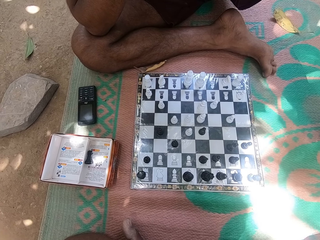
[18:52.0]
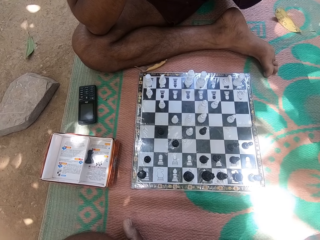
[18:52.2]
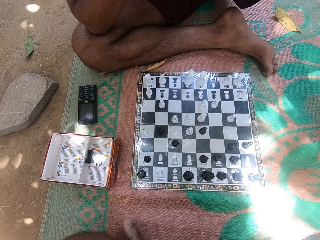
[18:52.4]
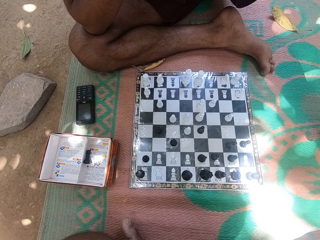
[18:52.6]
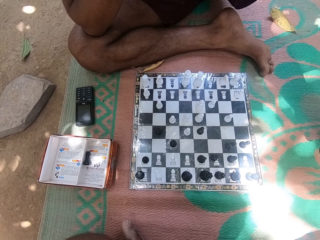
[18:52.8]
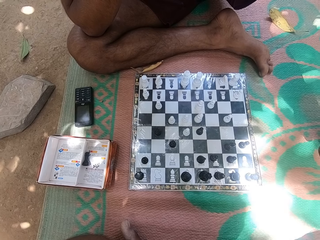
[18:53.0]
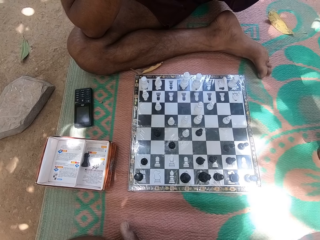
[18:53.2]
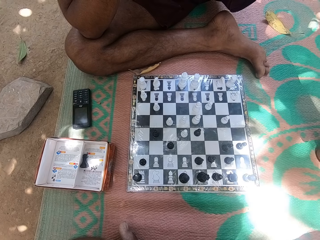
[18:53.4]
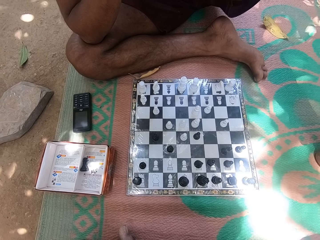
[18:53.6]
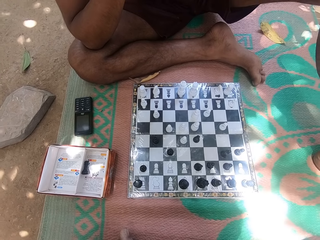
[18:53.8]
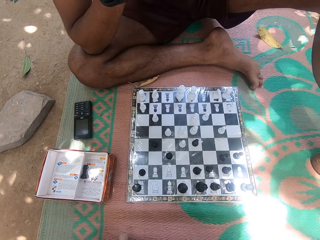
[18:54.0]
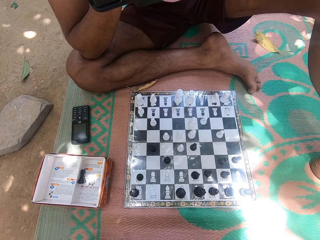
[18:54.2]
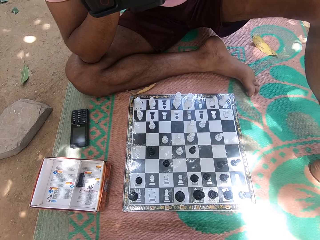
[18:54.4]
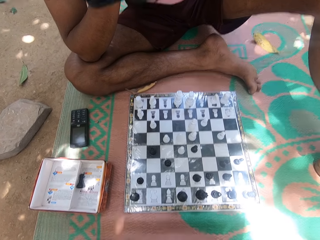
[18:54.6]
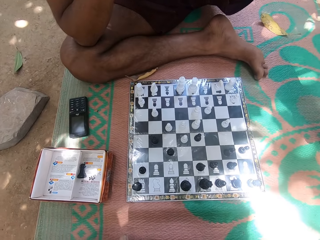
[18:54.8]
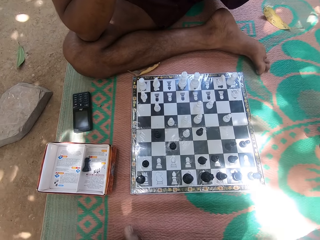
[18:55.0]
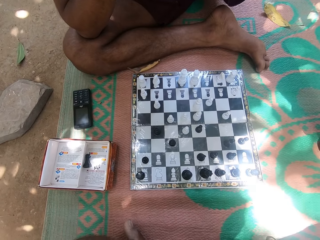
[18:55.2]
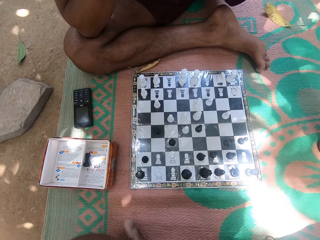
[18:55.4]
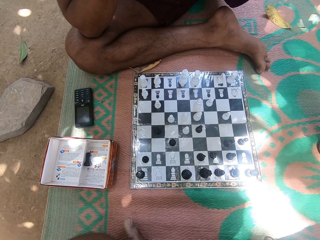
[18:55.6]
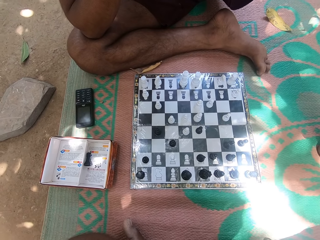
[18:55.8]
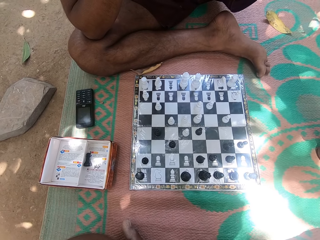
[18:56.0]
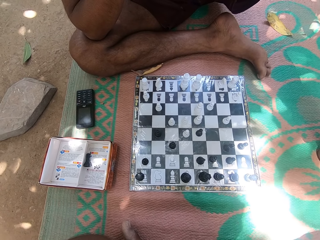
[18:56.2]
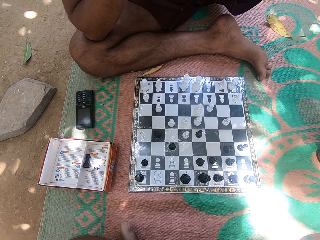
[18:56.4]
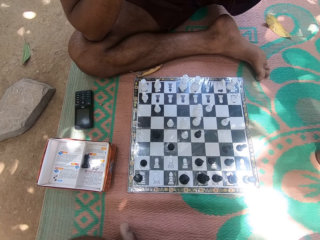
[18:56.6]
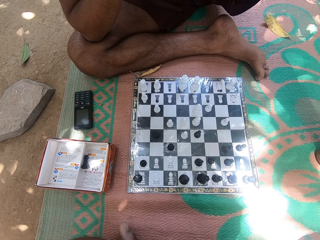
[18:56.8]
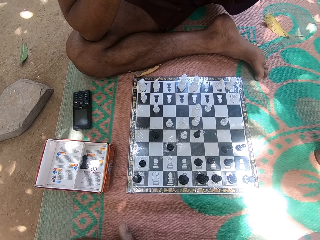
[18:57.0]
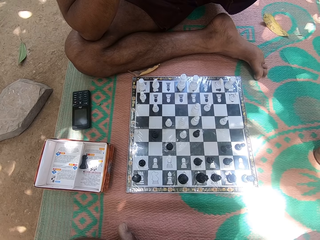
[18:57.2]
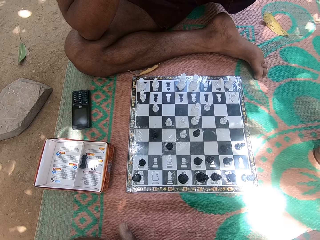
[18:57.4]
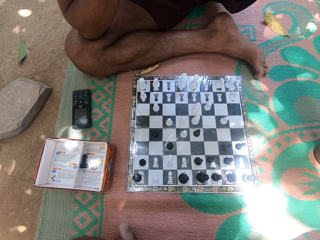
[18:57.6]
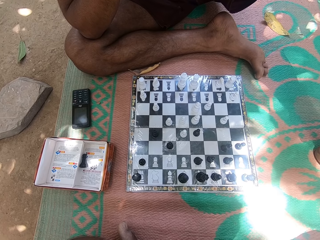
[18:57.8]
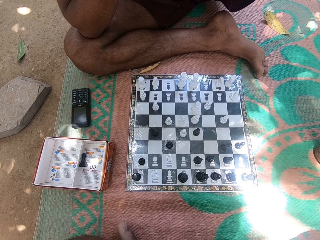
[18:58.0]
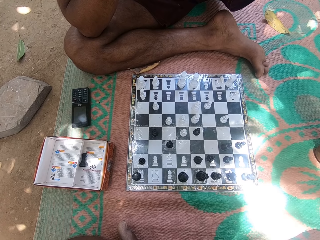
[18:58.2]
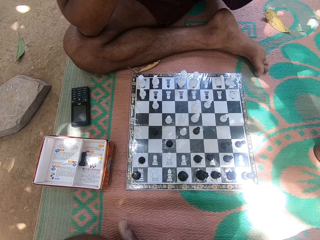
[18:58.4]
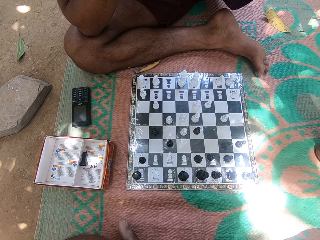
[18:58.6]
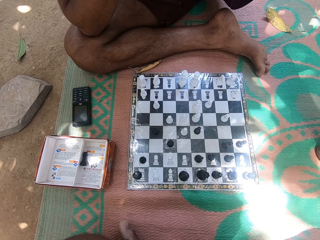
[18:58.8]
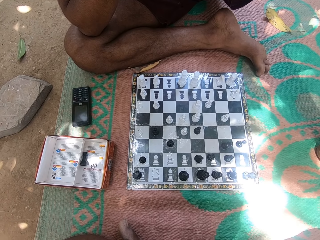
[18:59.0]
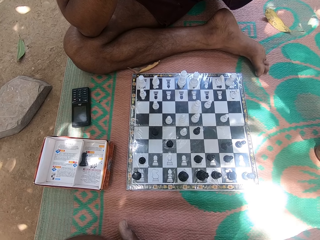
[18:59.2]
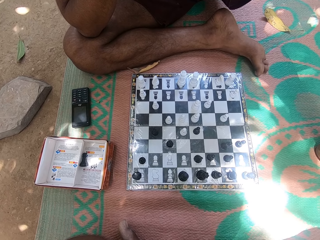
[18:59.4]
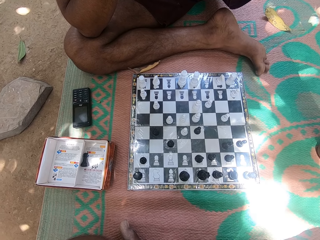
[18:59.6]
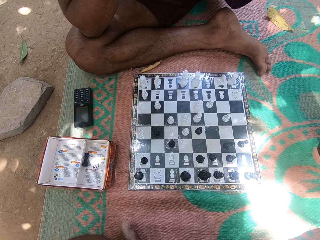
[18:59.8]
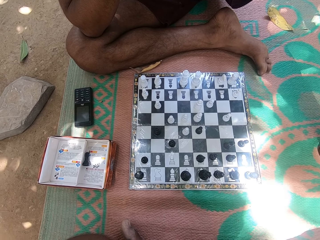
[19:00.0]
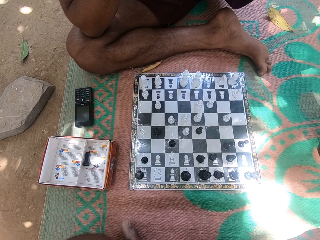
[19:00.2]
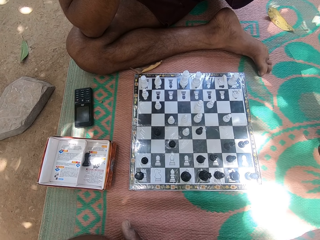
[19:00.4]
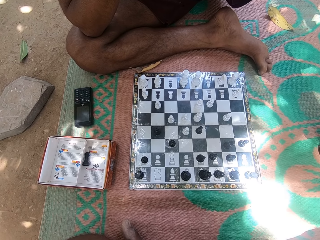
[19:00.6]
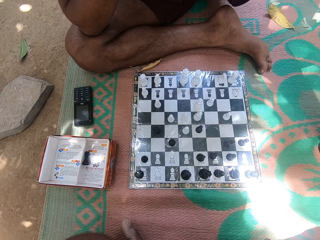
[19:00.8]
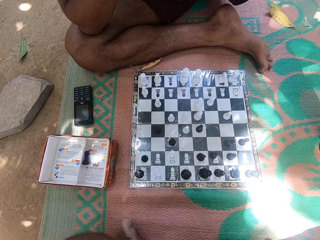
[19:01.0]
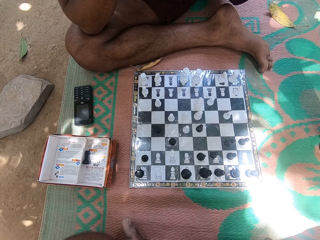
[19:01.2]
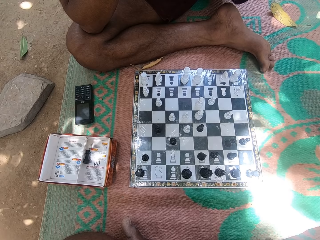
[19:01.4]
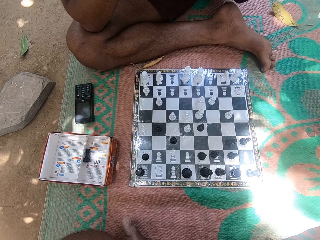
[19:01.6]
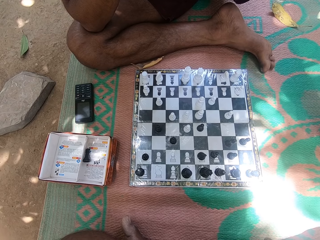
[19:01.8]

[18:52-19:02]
The camera wearer looks at the chess deck repeatedly.

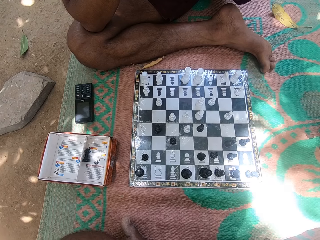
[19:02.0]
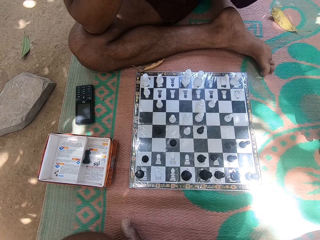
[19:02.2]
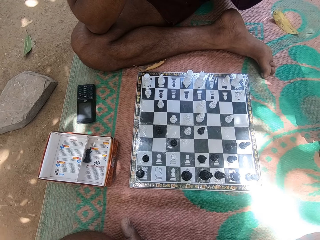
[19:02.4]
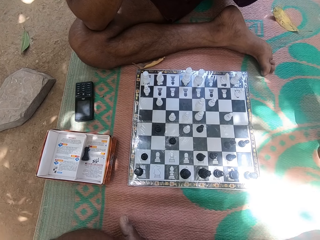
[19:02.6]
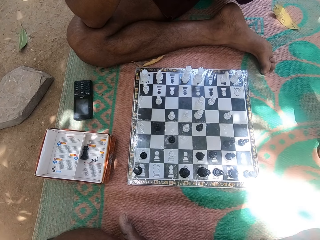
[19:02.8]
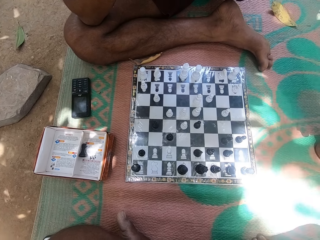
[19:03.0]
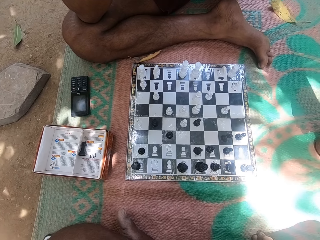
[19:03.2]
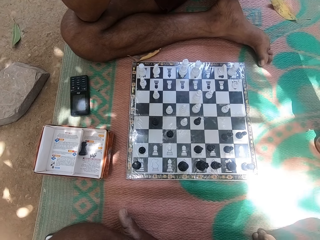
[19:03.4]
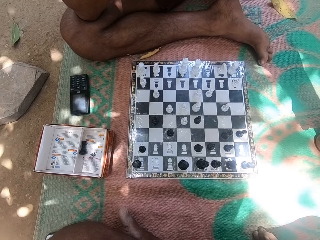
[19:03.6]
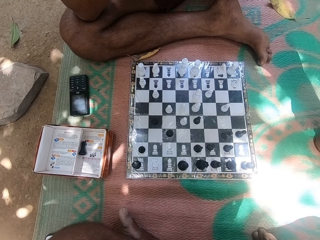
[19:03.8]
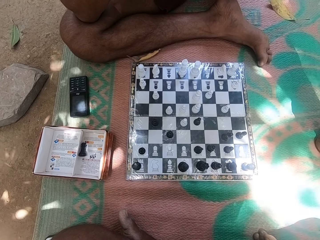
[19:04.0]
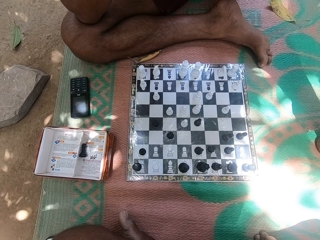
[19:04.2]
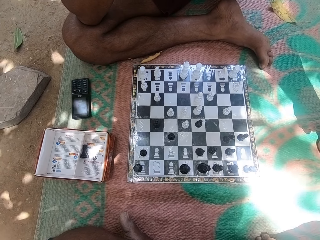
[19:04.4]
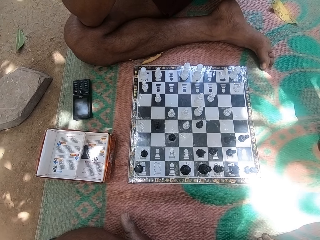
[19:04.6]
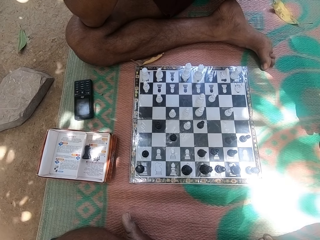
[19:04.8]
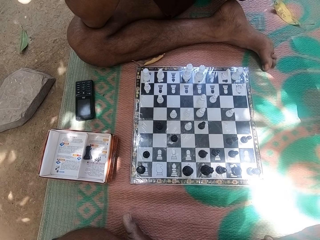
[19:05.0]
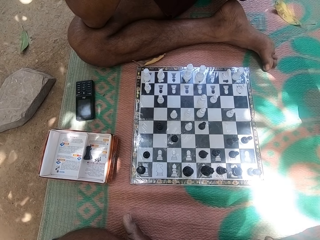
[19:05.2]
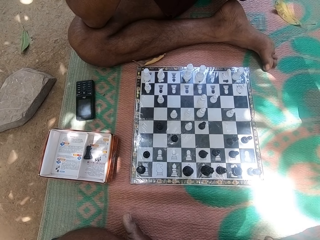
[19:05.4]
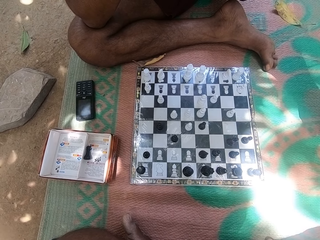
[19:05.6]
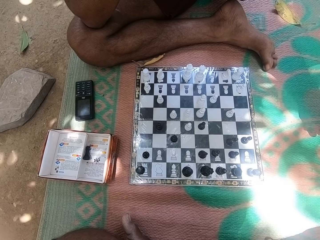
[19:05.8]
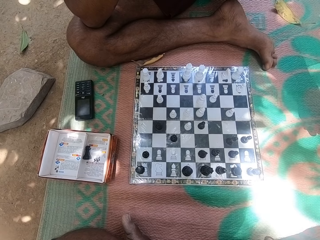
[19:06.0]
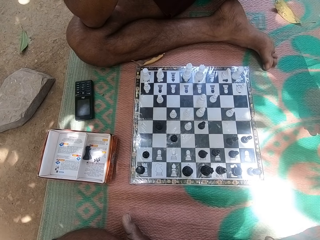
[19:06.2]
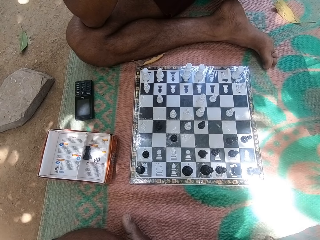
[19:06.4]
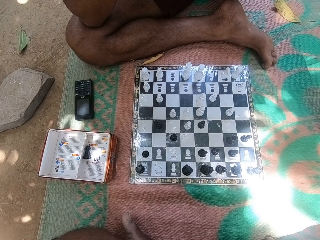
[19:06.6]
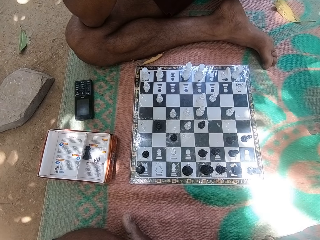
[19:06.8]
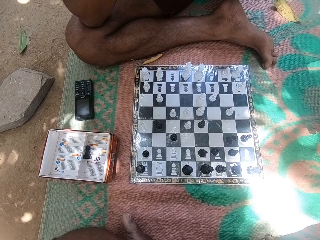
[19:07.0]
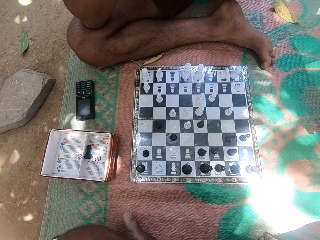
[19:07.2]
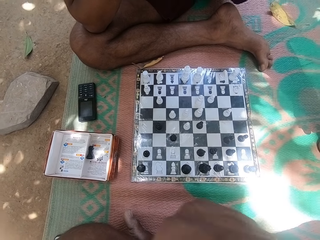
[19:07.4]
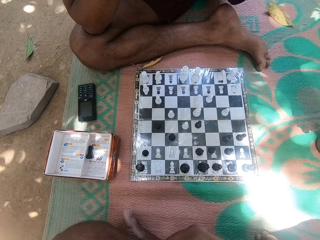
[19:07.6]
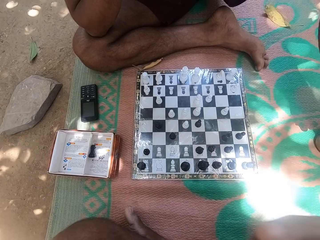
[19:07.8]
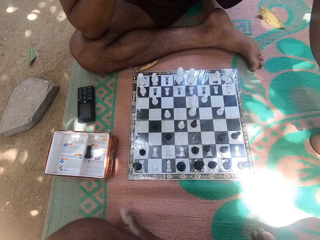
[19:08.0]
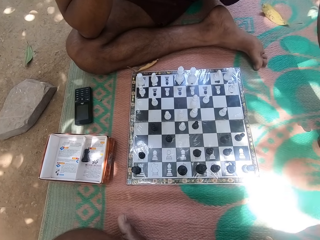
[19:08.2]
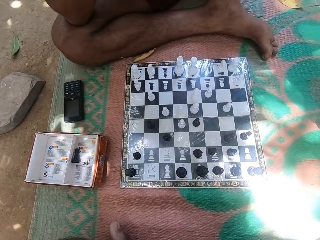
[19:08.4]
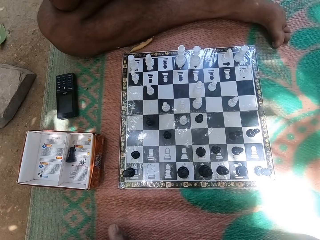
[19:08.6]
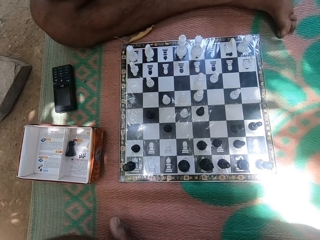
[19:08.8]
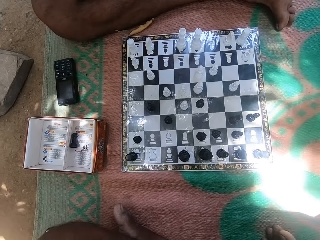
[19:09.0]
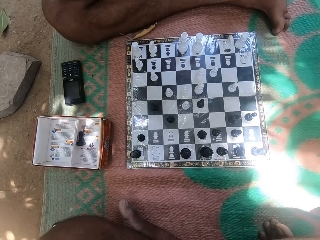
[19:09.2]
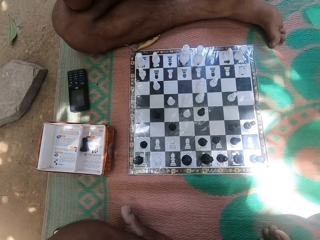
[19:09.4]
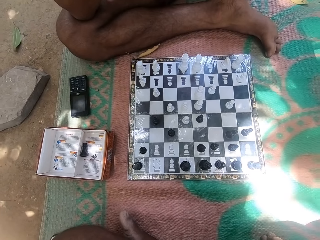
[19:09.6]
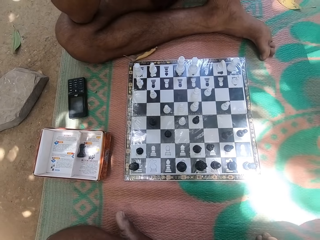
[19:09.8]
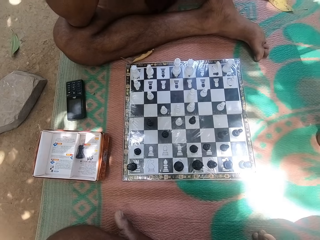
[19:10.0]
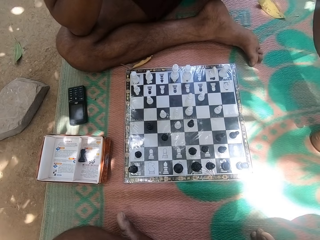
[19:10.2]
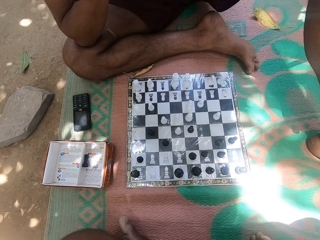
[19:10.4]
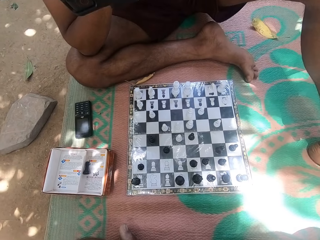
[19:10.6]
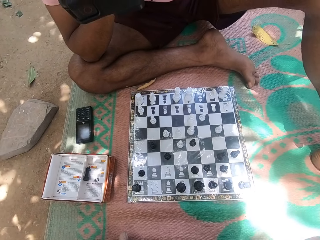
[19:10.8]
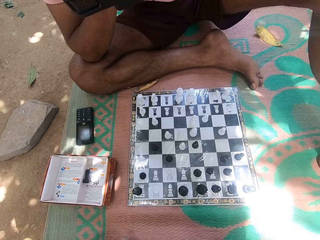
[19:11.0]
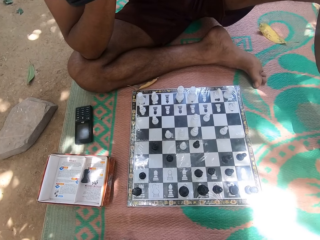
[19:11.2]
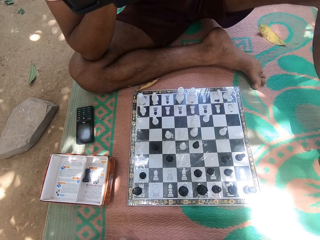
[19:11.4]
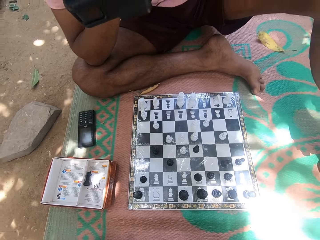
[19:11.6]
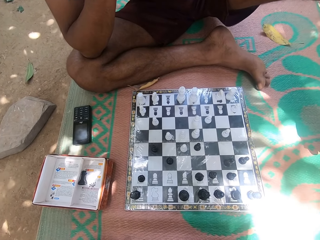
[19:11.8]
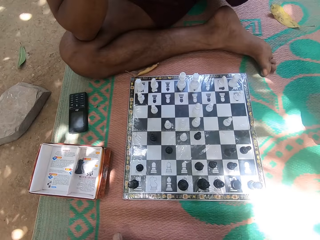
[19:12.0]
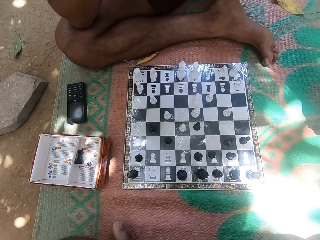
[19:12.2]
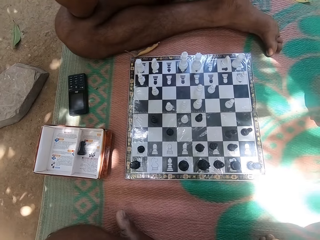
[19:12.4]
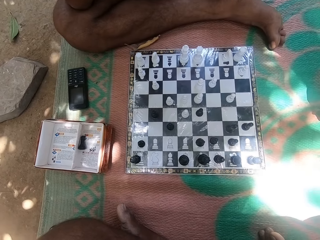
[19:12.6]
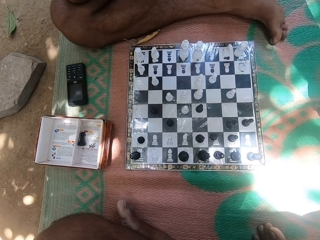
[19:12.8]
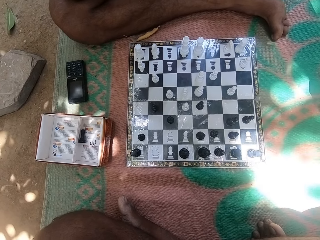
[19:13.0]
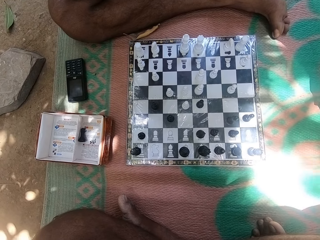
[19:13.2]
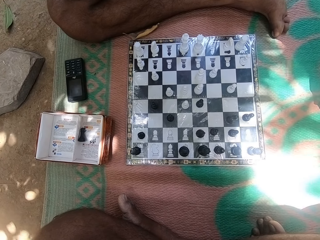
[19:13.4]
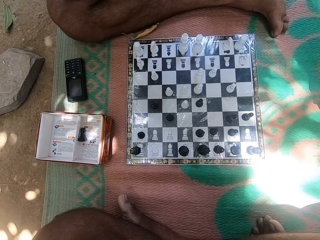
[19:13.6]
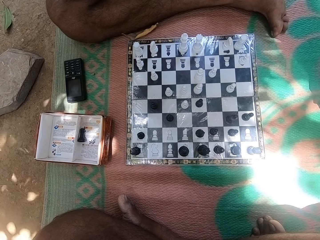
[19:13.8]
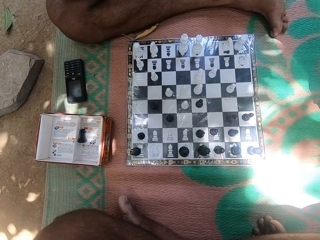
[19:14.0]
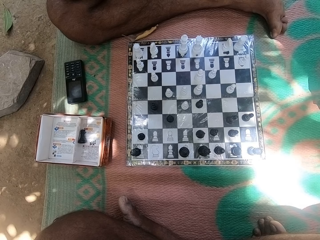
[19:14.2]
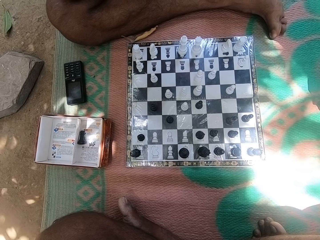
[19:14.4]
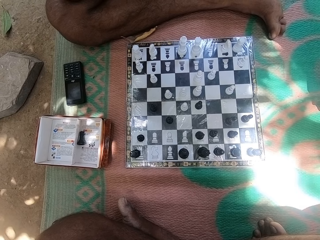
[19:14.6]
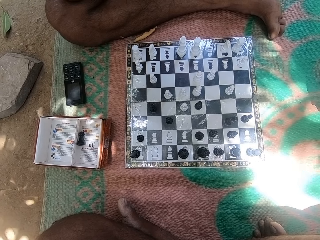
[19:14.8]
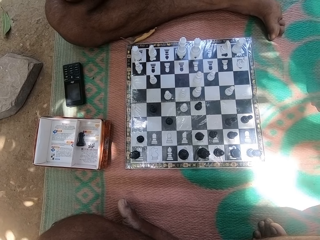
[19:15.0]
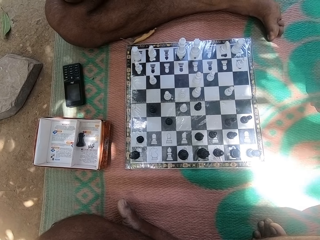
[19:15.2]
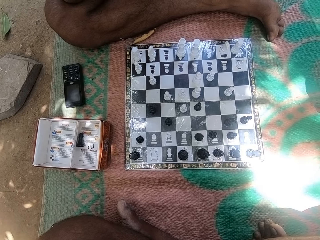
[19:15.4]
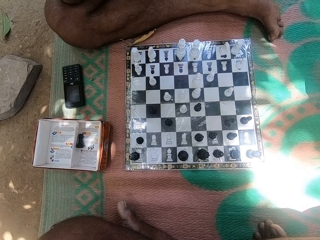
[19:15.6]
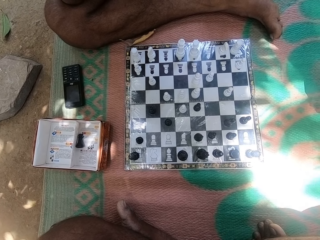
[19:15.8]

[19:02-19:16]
The camera wearer looks at the chess deck repeatedly.
